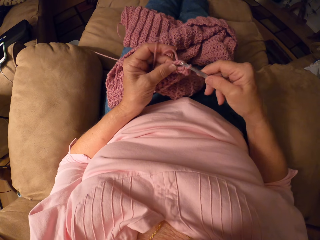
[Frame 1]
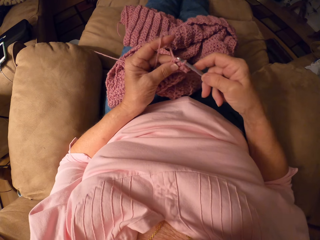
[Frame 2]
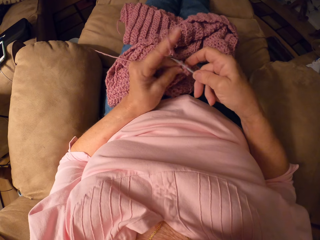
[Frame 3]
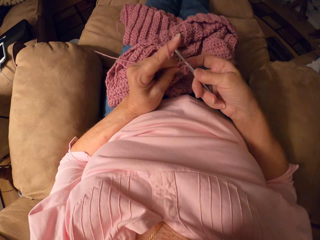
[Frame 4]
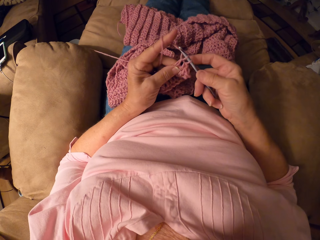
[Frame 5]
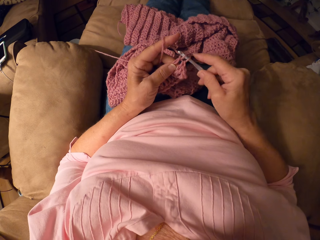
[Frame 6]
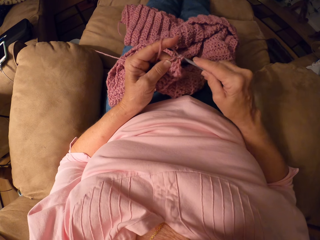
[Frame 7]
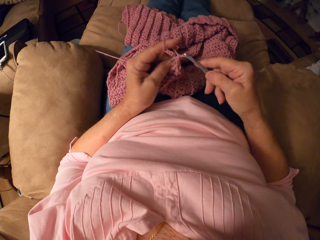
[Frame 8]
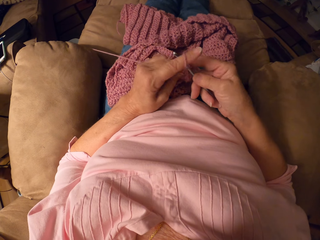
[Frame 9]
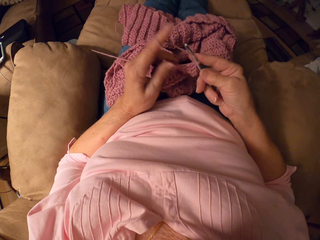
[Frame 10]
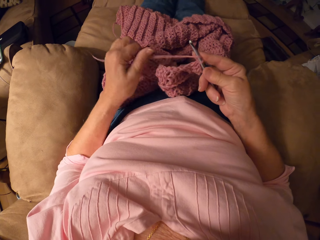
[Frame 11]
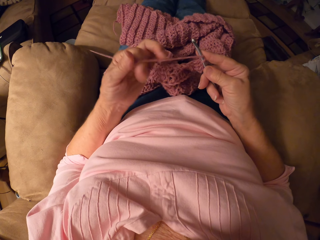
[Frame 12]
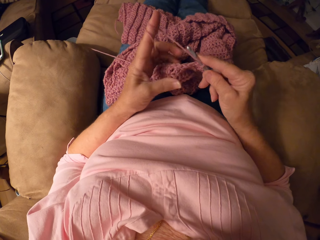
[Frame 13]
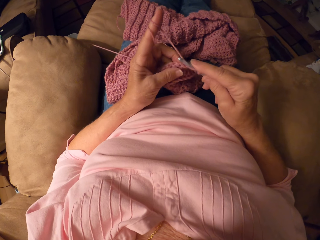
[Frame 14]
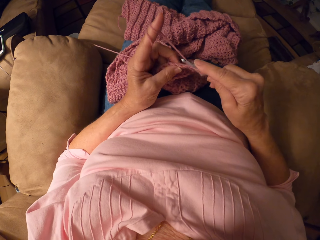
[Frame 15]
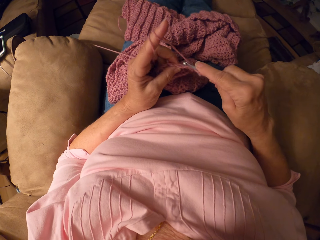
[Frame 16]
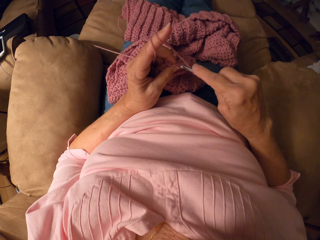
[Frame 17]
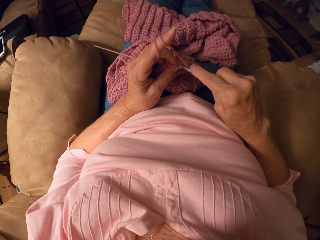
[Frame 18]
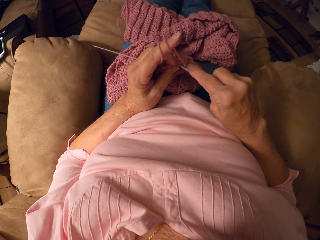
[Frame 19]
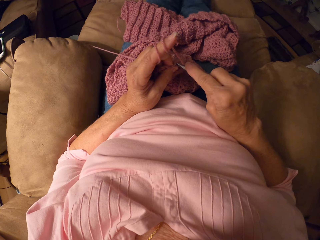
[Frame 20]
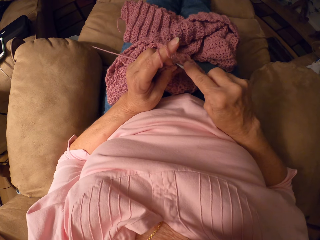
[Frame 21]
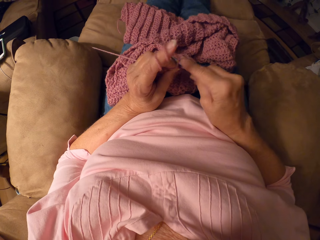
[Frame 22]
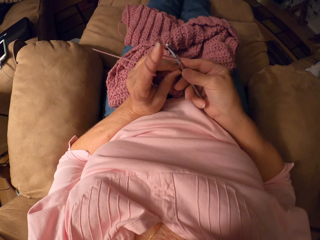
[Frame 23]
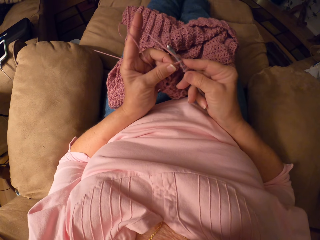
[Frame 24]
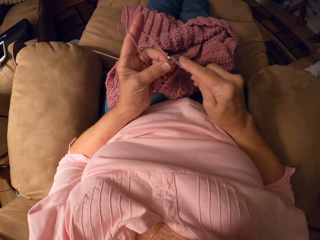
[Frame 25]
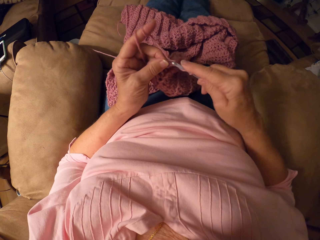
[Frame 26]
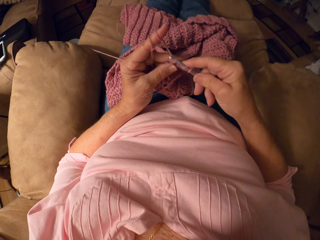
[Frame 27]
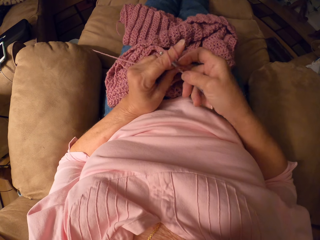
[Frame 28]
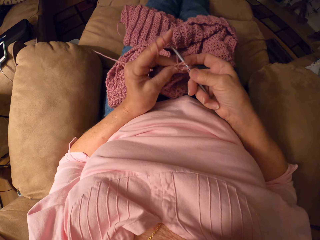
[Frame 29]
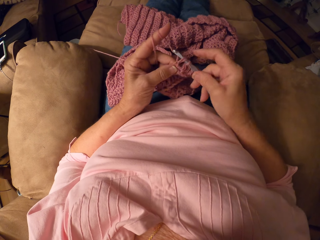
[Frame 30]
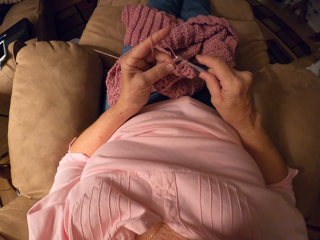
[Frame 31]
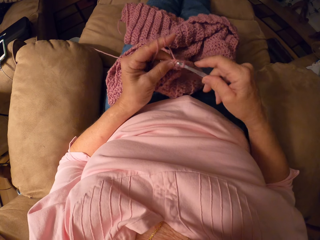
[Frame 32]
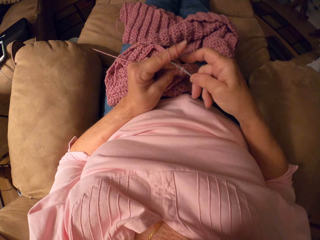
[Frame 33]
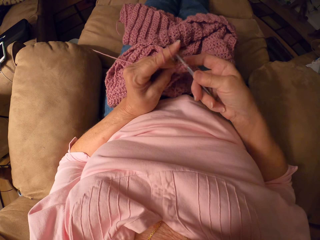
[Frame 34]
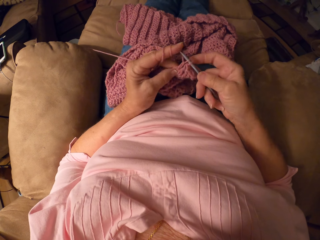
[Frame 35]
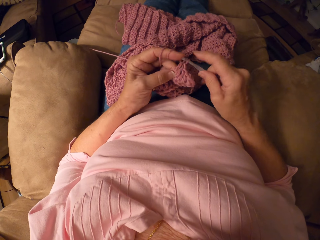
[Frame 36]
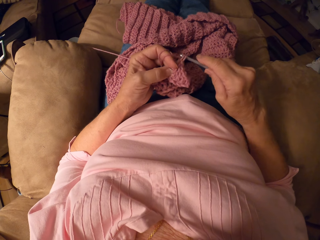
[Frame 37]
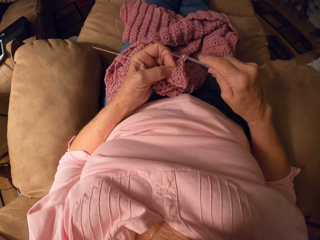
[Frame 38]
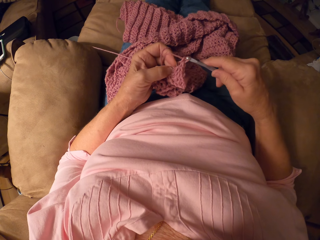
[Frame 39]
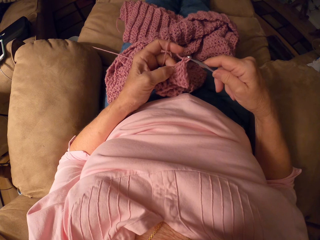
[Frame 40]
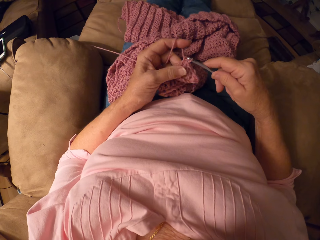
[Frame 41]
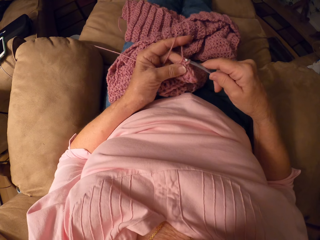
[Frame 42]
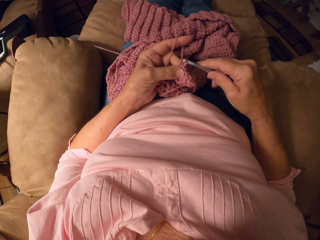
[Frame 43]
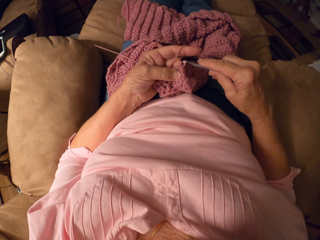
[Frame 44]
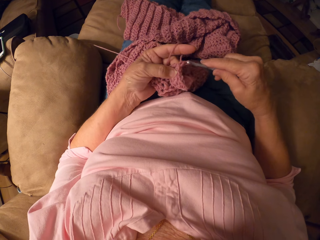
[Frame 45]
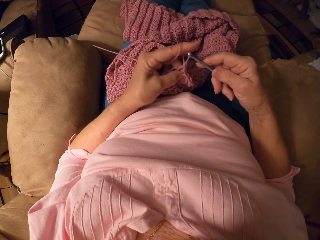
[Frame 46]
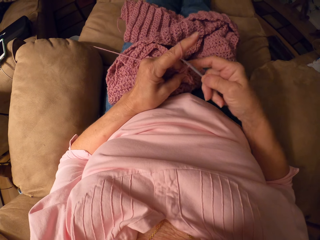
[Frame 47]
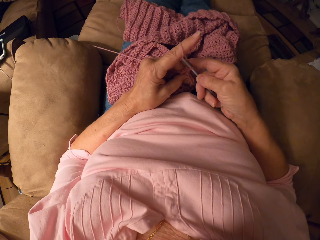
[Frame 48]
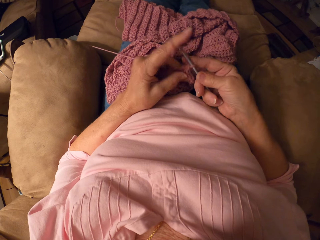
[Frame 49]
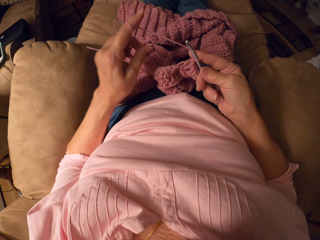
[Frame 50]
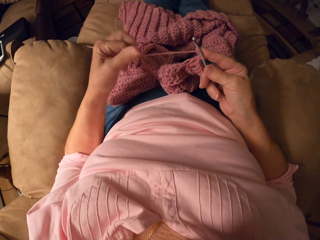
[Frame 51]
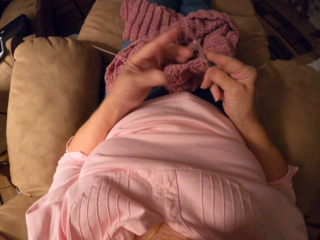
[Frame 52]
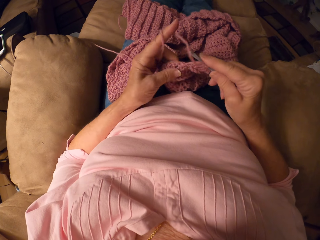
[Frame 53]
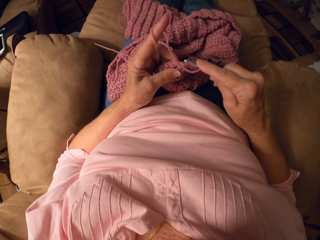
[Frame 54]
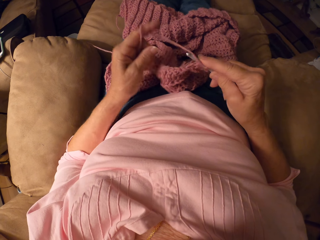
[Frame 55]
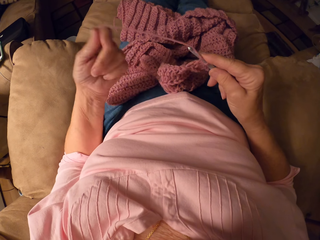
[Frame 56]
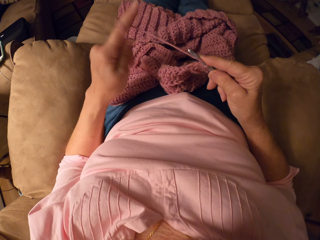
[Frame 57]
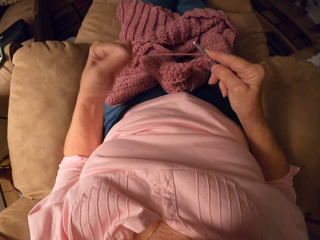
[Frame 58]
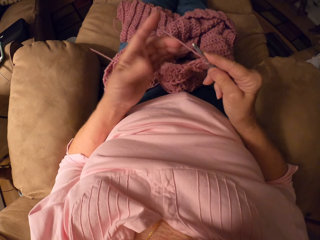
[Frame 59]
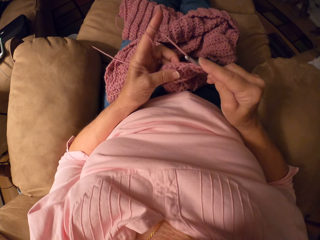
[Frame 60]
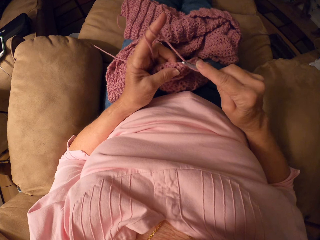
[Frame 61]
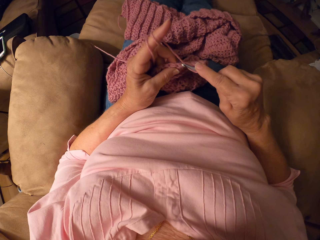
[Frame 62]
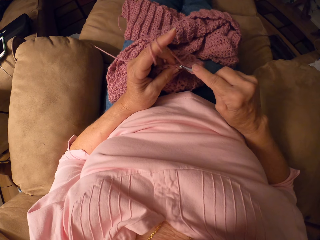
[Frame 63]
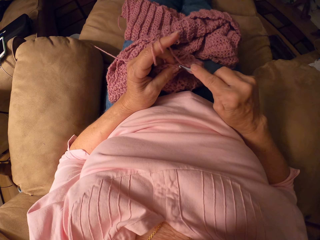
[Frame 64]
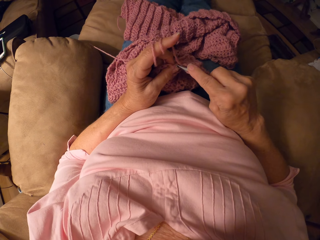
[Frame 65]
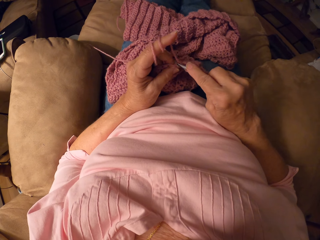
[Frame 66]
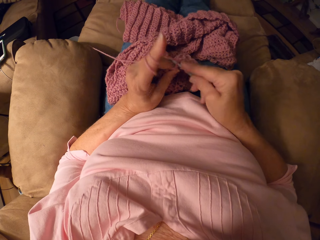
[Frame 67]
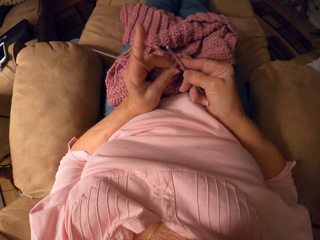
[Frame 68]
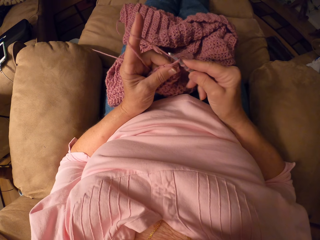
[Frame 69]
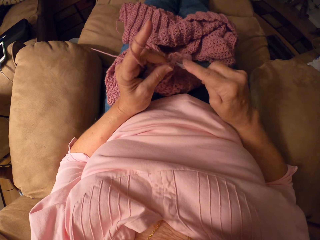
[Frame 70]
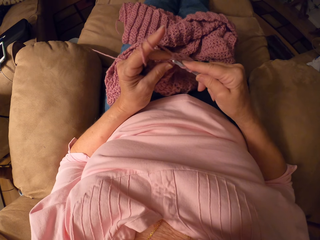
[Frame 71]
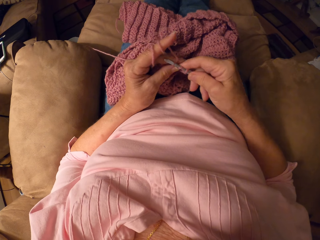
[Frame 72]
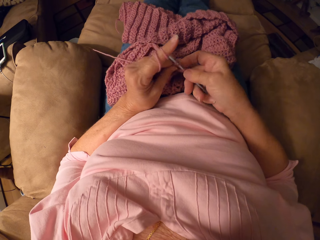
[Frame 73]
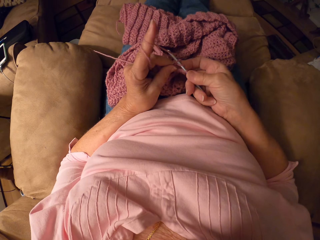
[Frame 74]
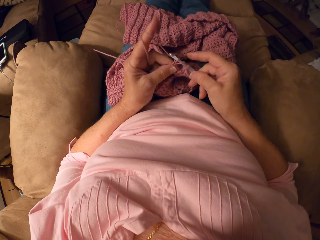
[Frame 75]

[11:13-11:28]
The camera wearer rolls yarn around her finger. She crochets with the crochet hook. She rolls the yarn around her finger. She rolls it again. She crochets with the crochet hook.

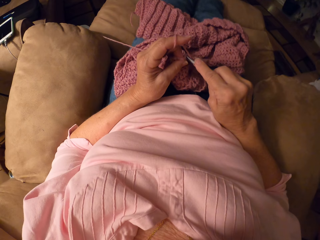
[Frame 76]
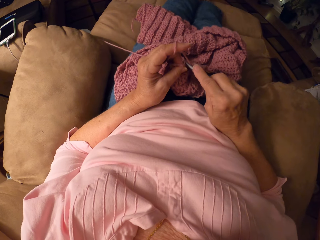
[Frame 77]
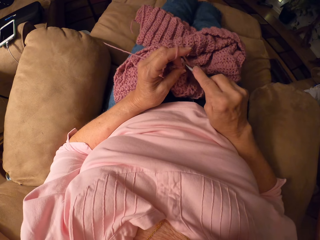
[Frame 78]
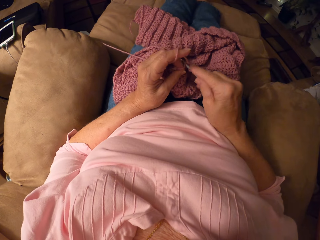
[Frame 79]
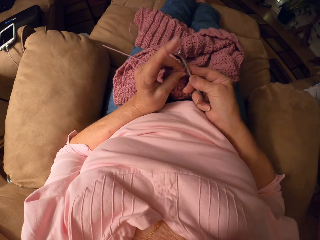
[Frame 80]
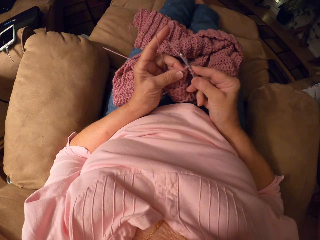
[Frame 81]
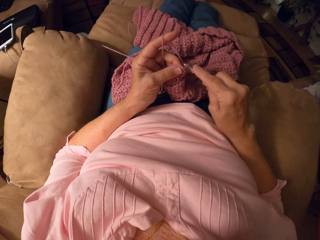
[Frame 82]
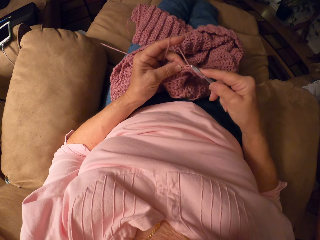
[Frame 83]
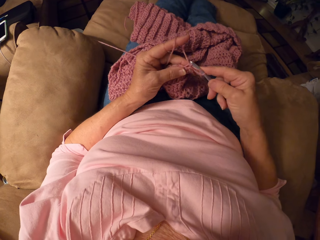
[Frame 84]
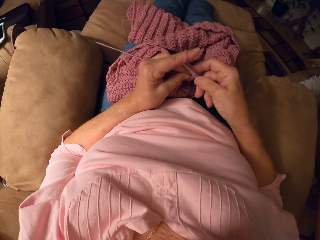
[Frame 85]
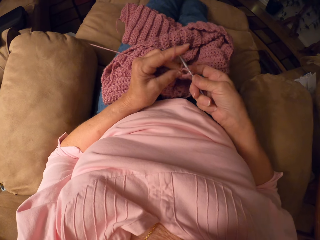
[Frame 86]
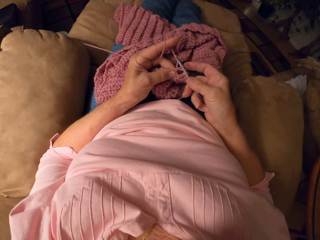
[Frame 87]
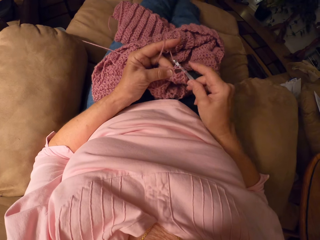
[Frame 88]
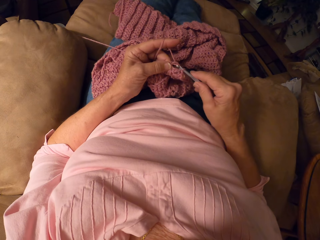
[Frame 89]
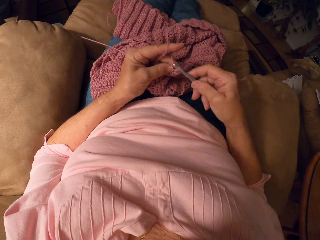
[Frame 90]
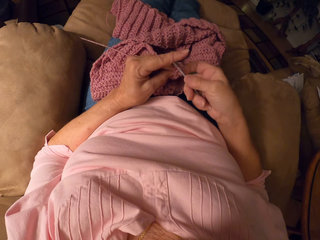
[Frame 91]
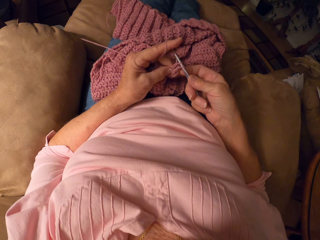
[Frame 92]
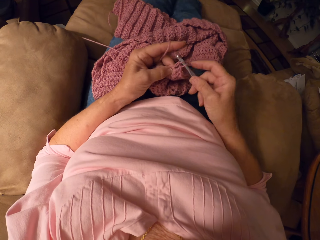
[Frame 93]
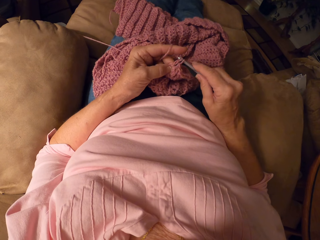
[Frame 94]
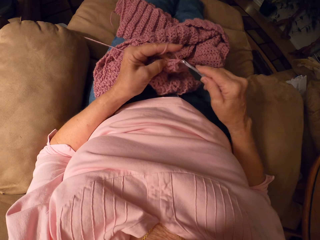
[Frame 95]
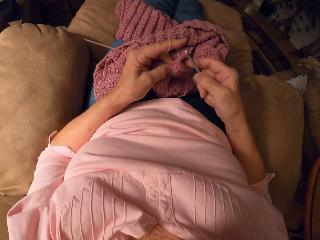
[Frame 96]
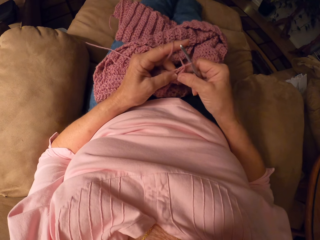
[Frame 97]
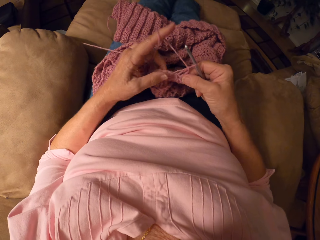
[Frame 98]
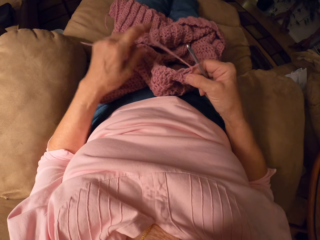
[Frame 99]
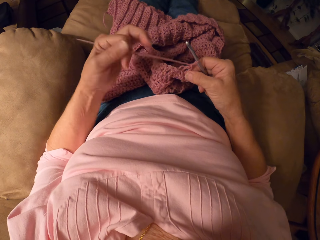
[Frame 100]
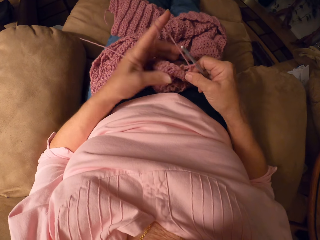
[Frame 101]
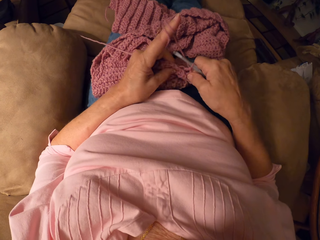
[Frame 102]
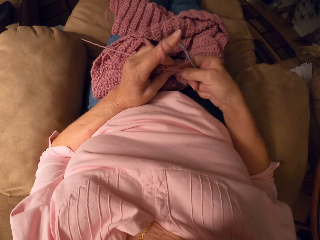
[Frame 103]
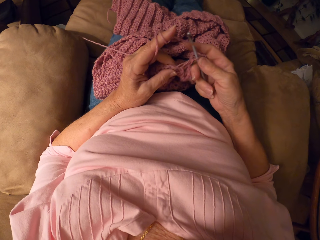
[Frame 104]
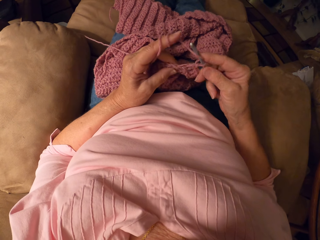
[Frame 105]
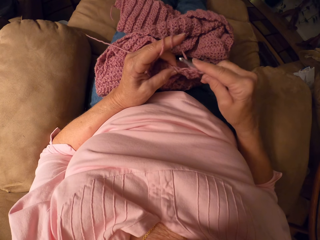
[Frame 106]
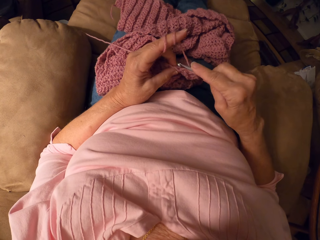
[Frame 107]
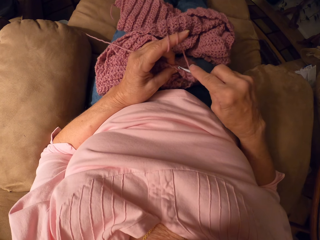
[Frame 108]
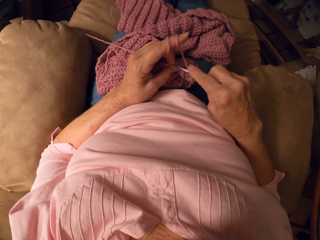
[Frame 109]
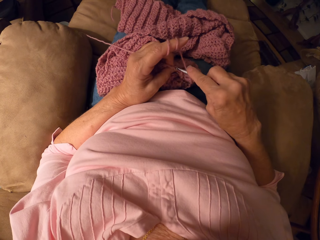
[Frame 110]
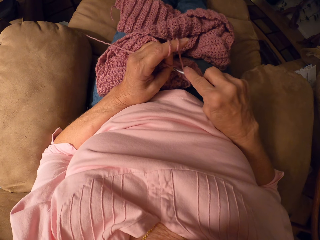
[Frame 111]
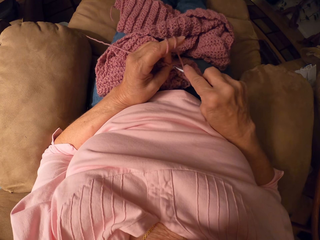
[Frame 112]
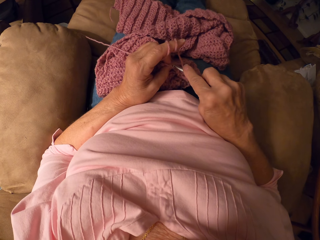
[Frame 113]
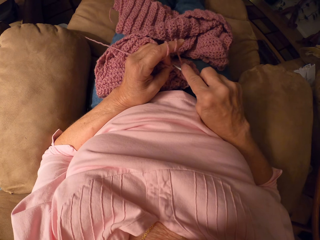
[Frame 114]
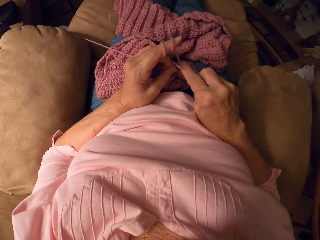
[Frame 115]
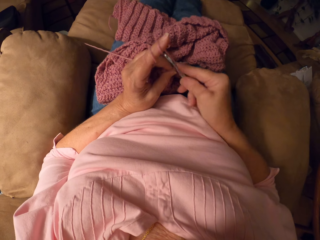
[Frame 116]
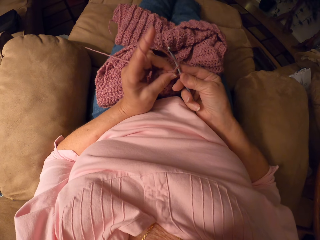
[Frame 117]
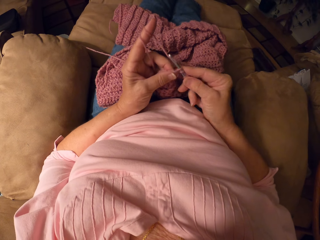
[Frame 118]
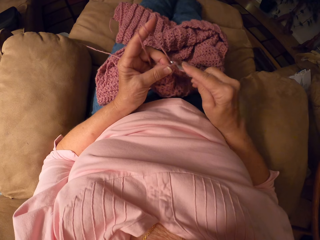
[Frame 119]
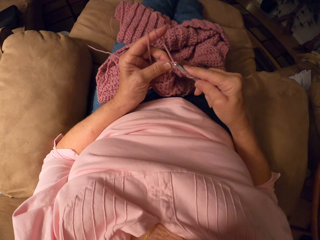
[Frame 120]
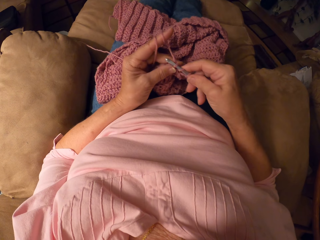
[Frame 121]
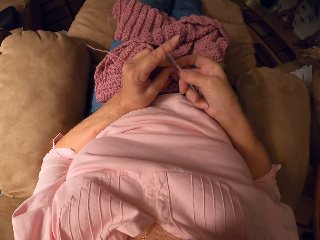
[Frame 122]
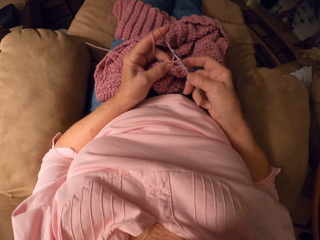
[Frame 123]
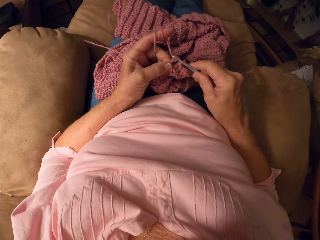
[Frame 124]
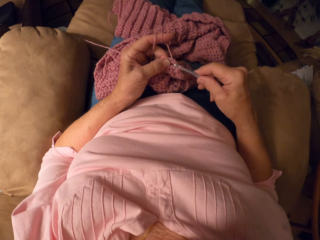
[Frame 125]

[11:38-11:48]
The camera wearer rolls yarn around her finger. She crochets with the crochet hook.
